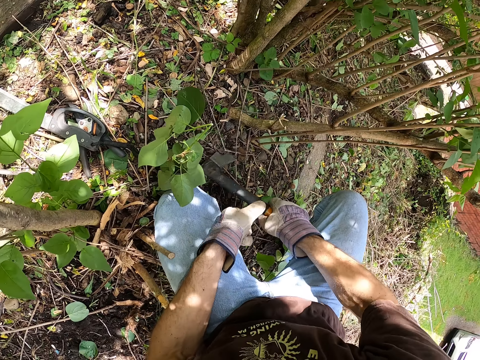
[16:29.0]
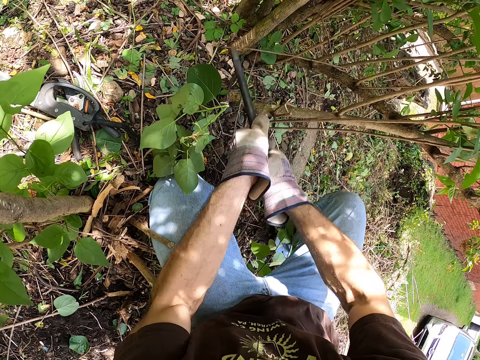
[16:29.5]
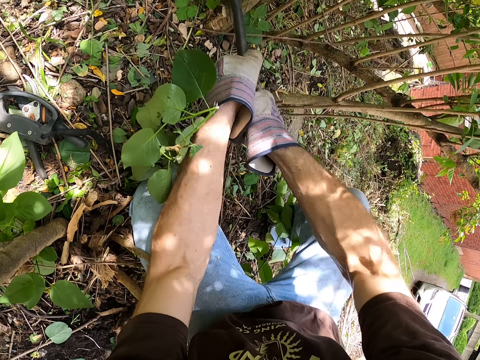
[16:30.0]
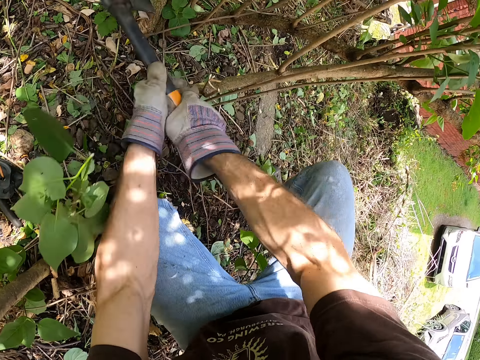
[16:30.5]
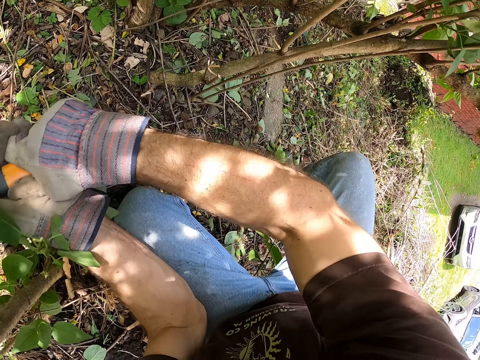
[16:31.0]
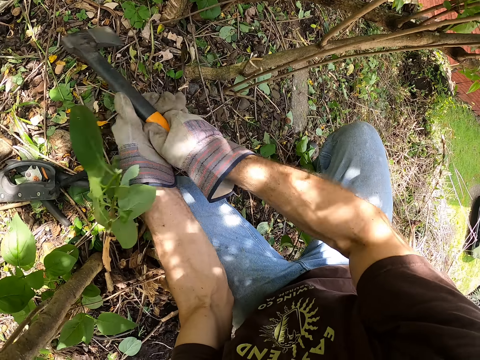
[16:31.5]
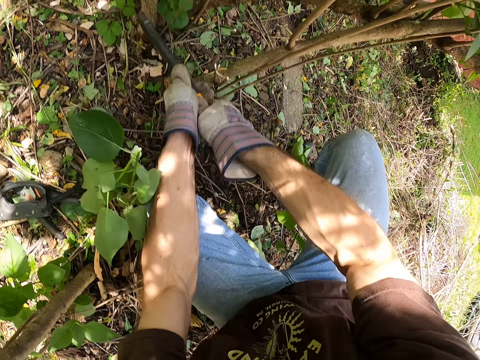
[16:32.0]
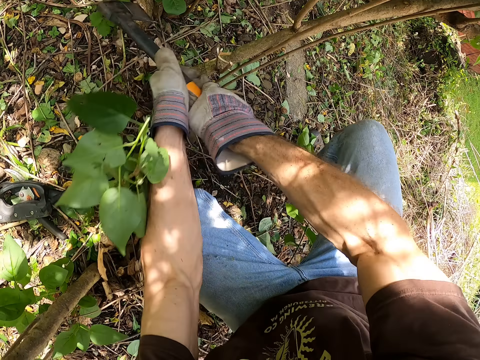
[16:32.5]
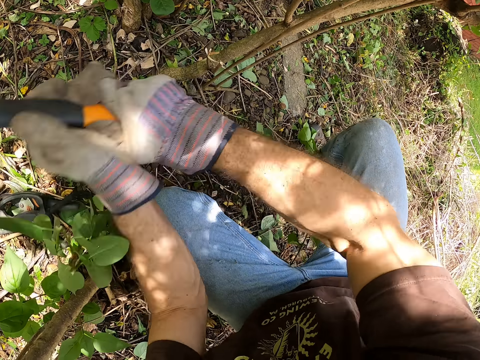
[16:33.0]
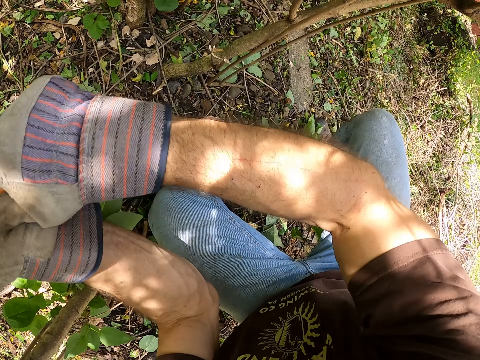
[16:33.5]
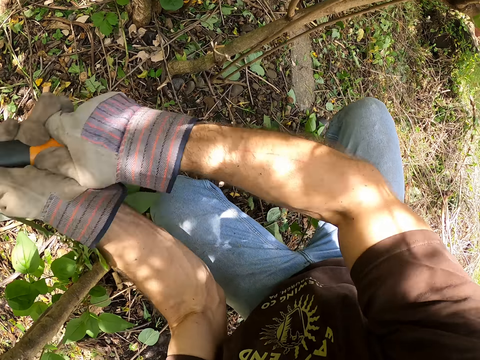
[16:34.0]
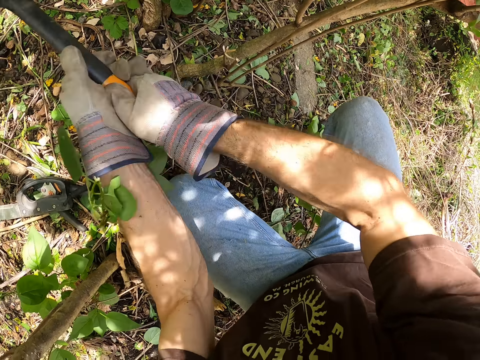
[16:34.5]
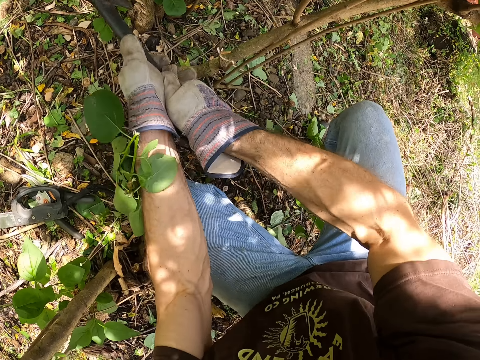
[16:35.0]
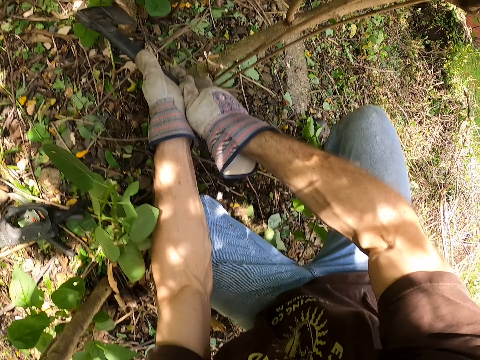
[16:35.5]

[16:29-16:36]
The camera wearer picks up the axe on the floor with his right hand. He holds the axe with his hands. He cuts the tree branch with the axe in his hands.

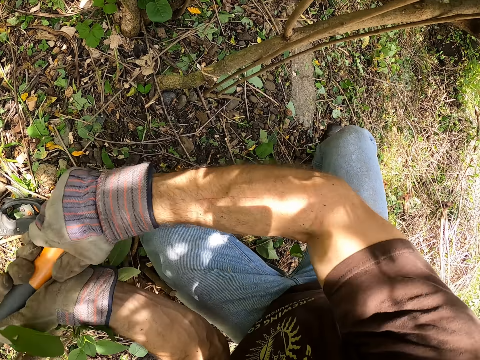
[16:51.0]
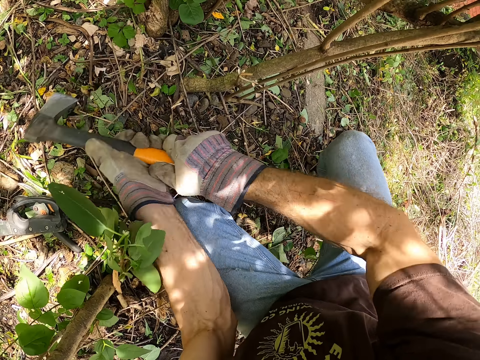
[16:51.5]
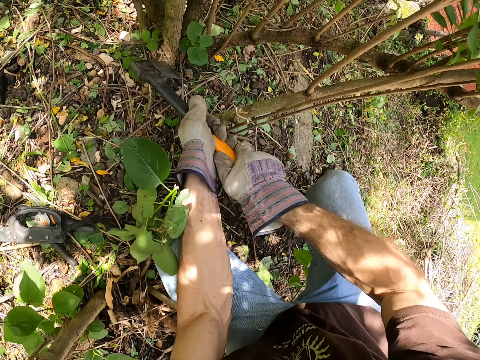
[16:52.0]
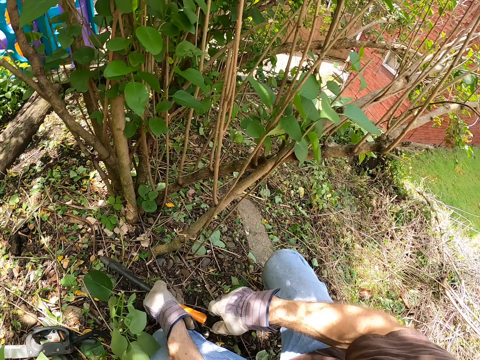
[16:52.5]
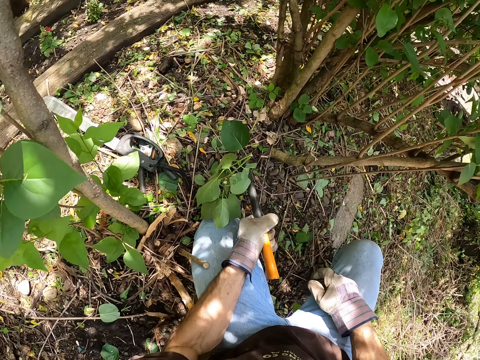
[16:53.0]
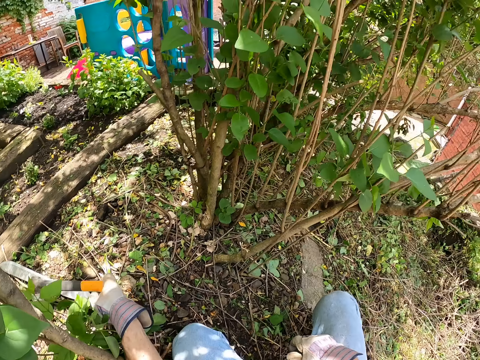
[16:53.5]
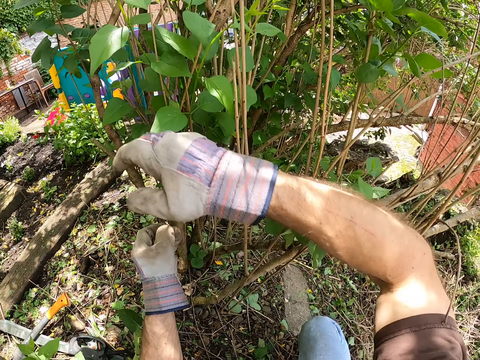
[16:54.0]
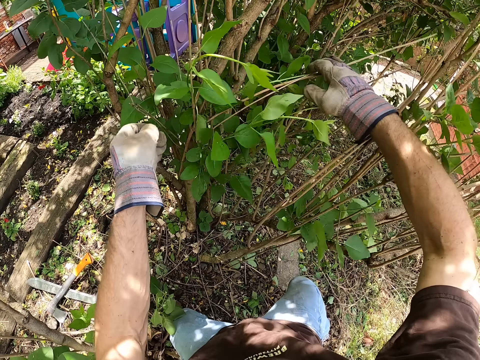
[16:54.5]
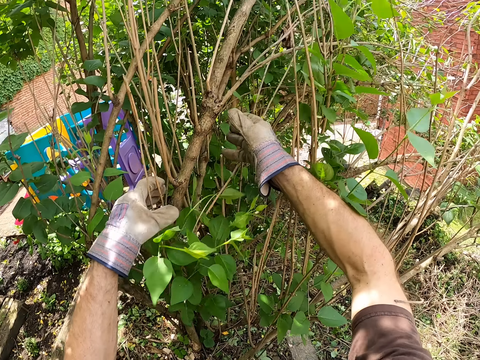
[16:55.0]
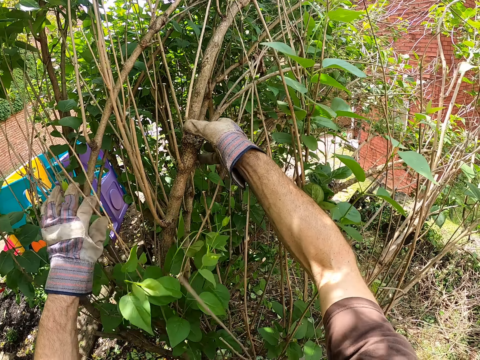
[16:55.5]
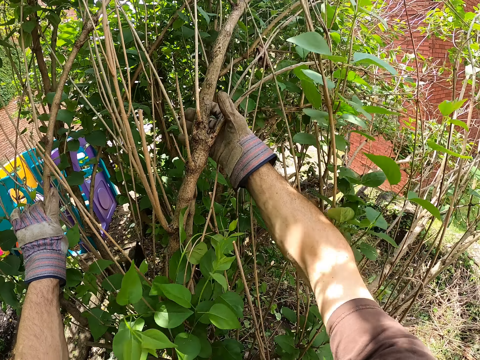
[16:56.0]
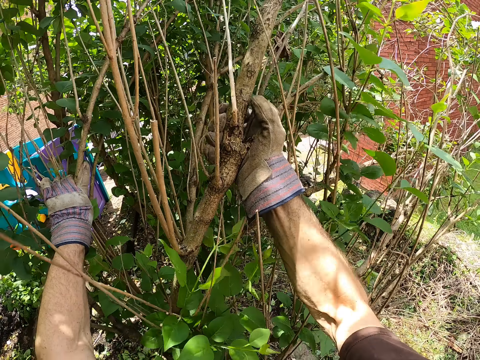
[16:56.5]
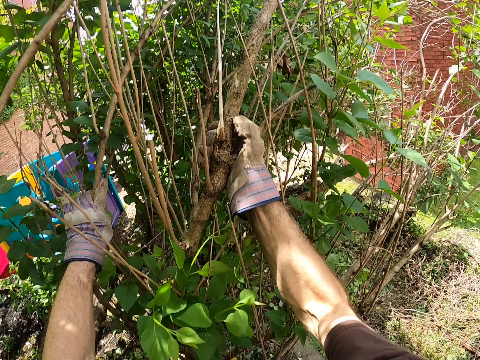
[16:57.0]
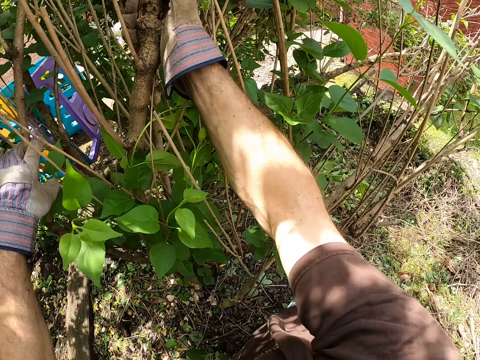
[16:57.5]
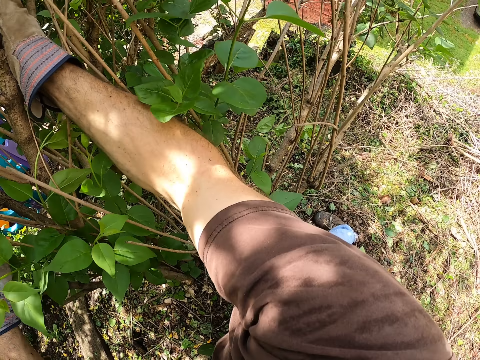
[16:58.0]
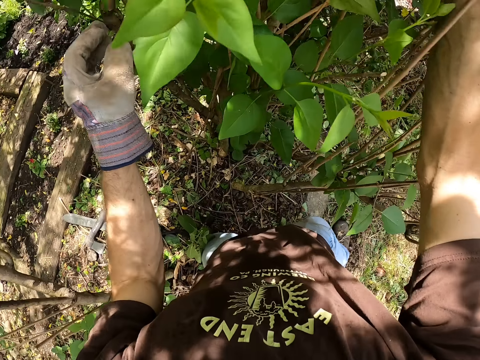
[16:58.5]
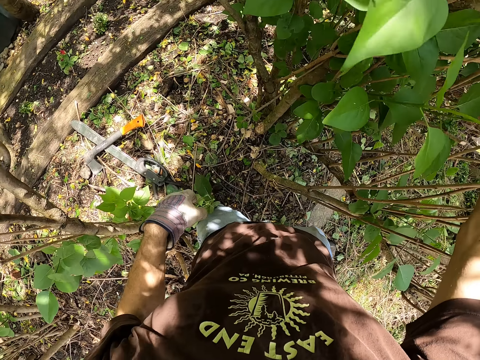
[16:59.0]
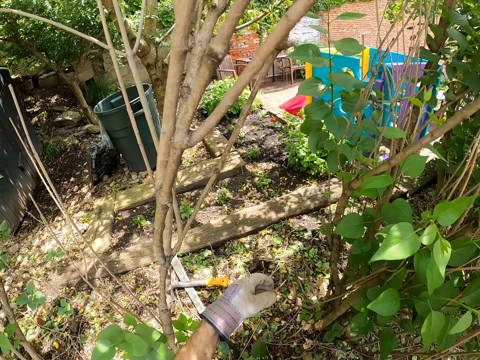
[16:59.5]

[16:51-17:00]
The camera wearer holds the axe with his left hand. He throws the axe on the ground with his left hand. He separates the branches of the tree with his hands. He holds the wood. He bends the woods. He pulls the branch with his right hand.

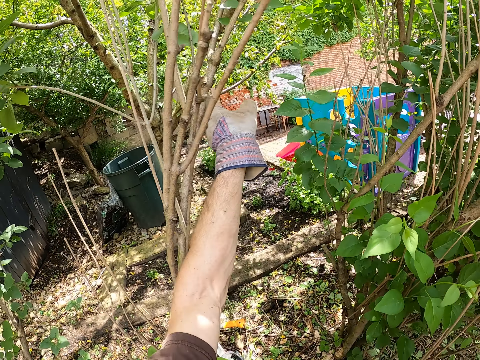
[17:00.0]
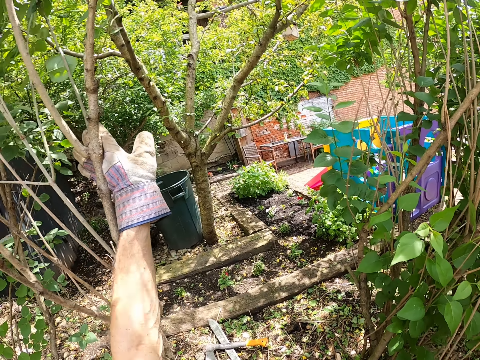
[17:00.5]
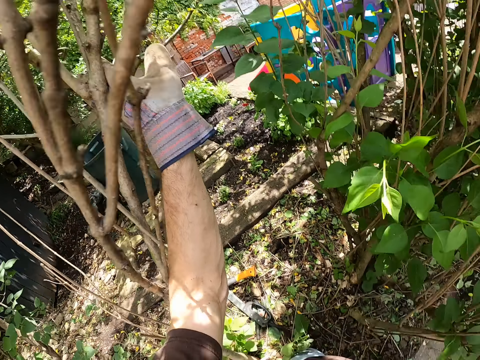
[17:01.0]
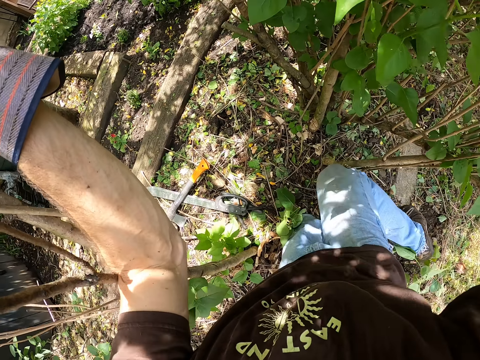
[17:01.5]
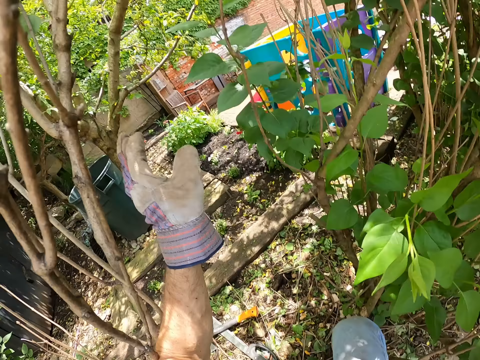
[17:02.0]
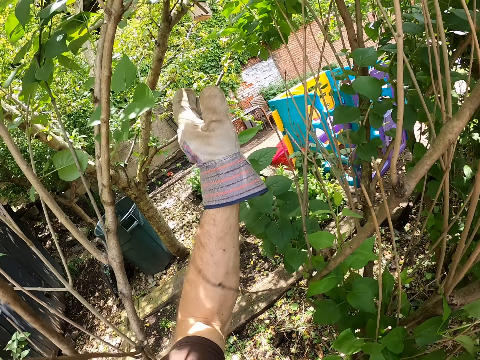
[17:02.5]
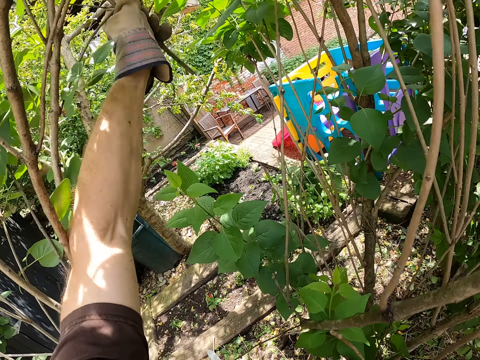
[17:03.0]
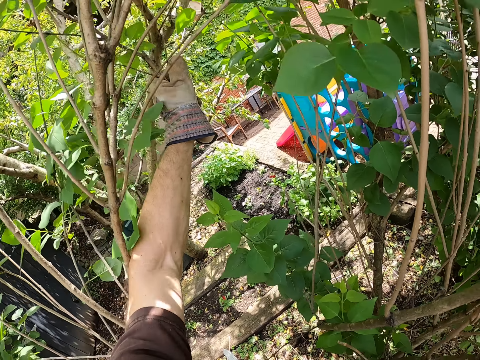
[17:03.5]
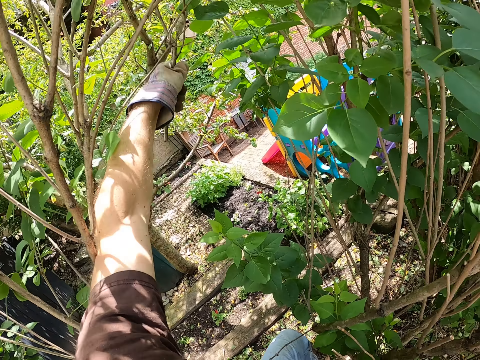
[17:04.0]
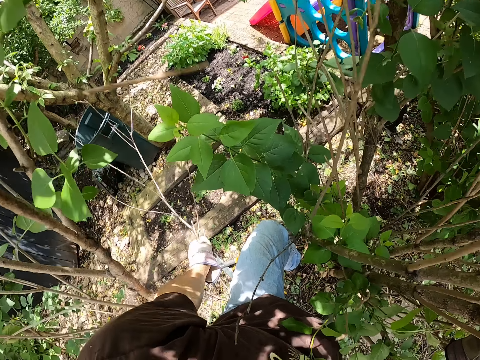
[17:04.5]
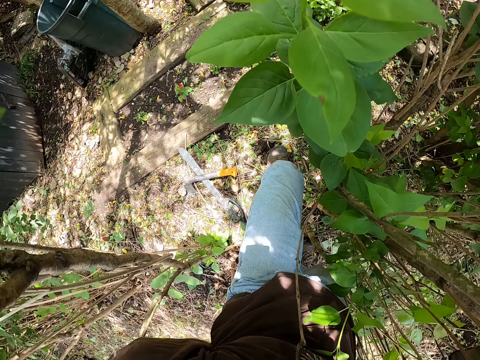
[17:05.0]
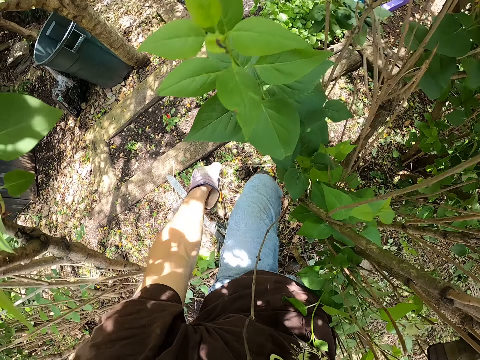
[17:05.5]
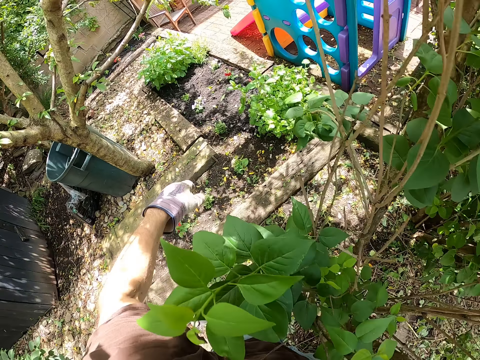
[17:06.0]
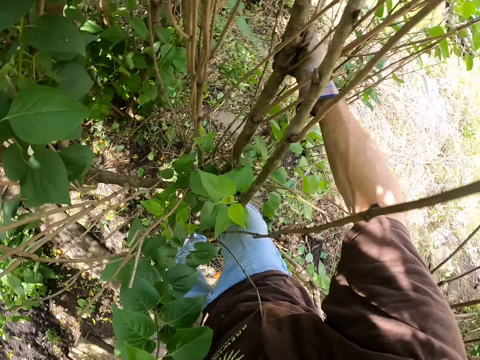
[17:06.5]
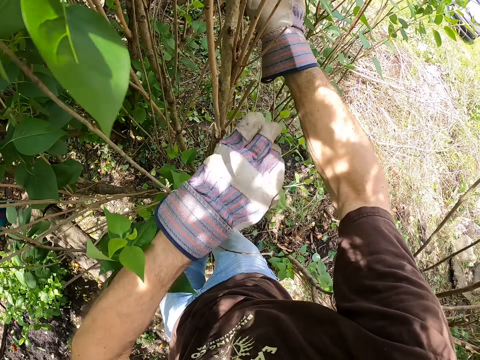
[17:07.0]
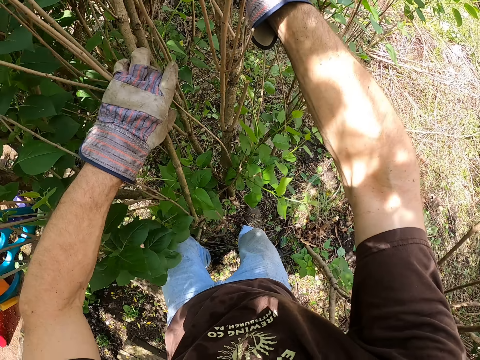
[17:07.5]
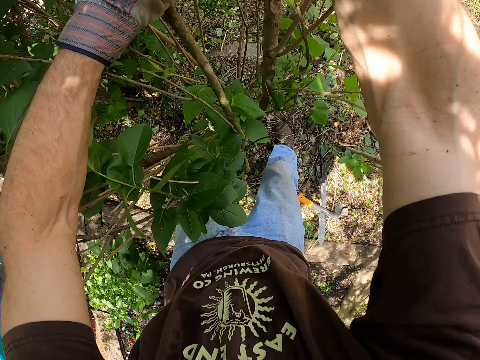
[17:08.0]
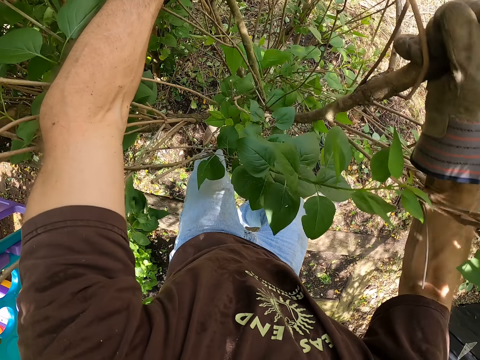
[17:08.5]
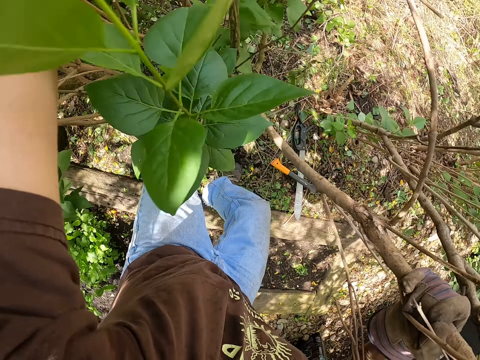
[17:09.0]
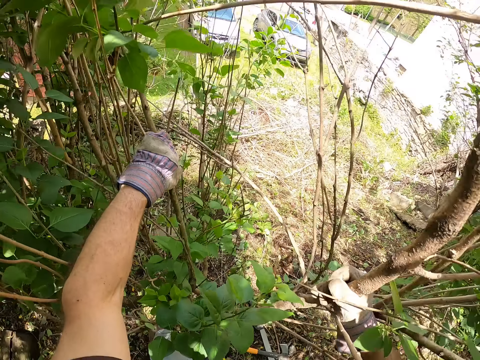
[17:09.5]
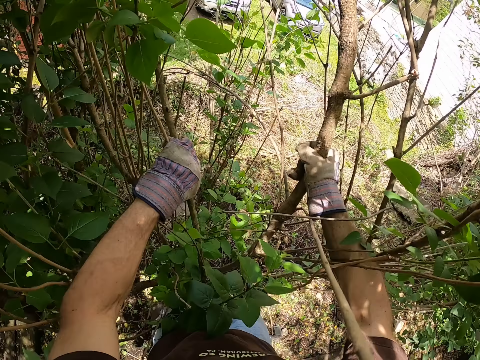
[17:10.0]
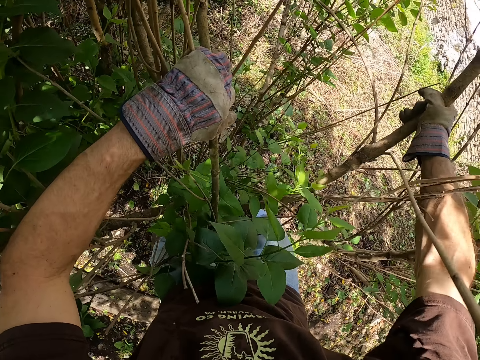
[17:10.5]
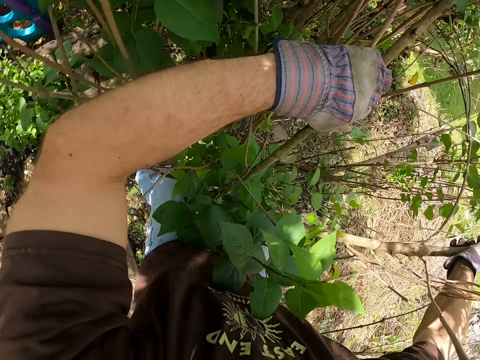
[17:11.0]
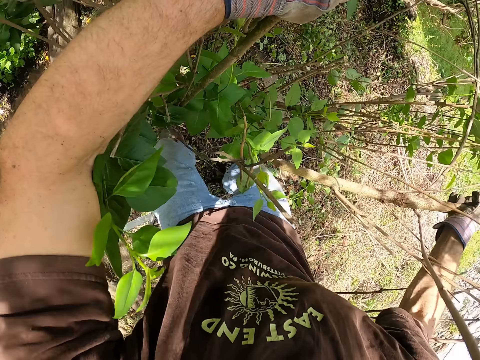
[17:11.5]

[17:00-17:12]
The camera wearer pushes other woods in the bush. He separates the branches of the trees with his left hand. He steps forward. He picks wood up from the bush. He pulls a dry stick with his left hand. He drops the dry stick on the ground with his left hand. He bends the woods in the bush. He separates the branches of the tree with his left hand. He pulls the branch with his right hand.
